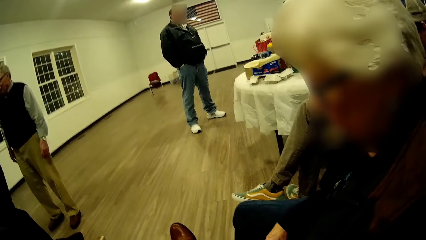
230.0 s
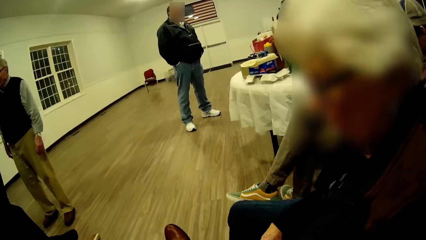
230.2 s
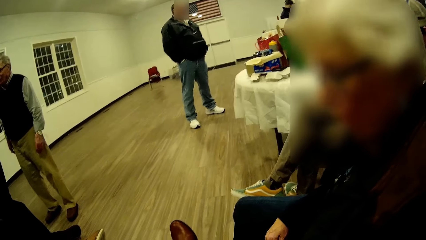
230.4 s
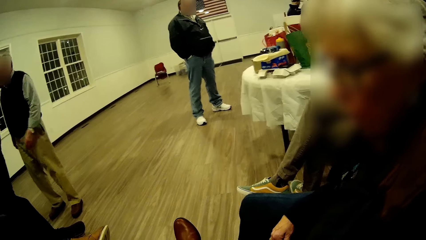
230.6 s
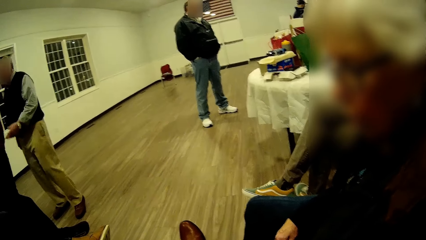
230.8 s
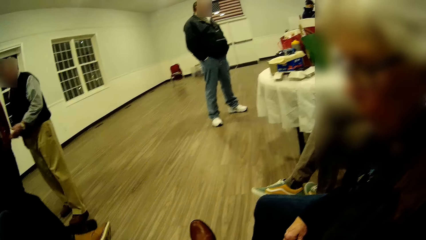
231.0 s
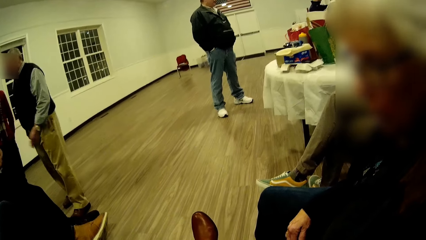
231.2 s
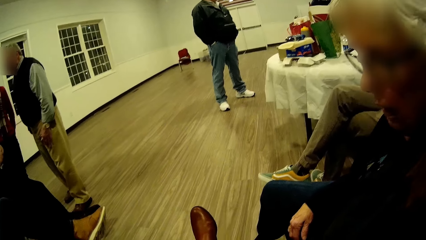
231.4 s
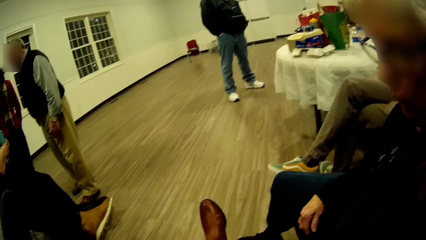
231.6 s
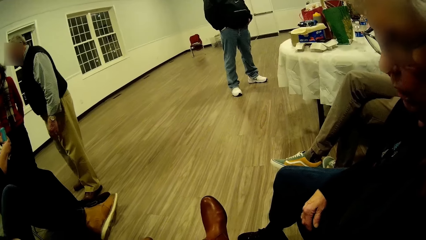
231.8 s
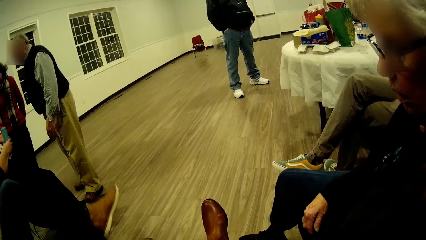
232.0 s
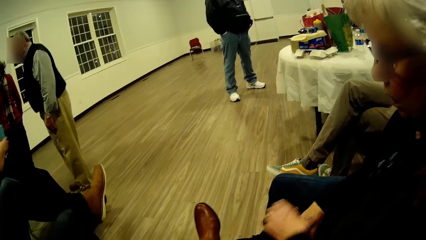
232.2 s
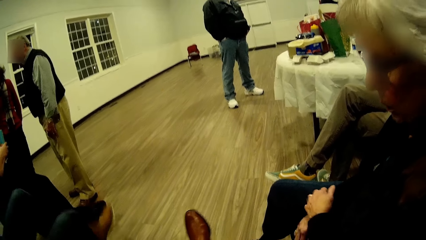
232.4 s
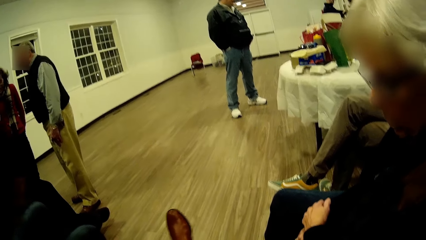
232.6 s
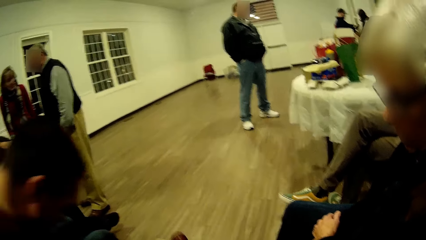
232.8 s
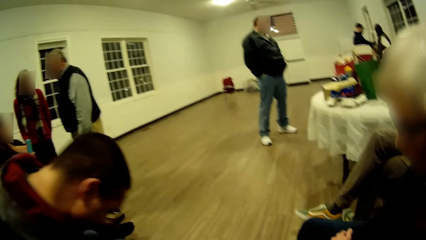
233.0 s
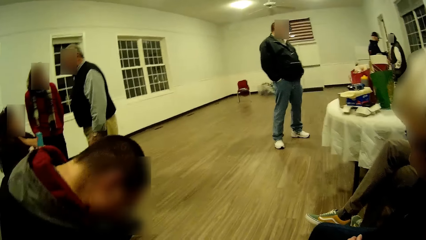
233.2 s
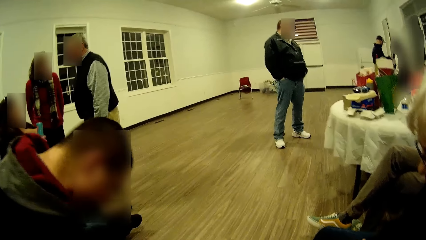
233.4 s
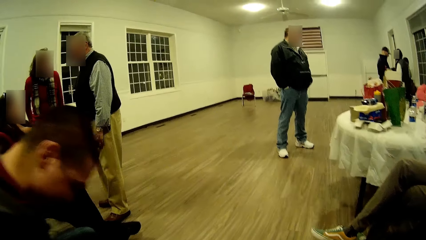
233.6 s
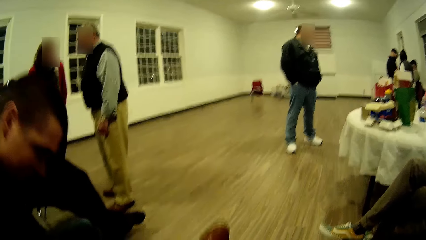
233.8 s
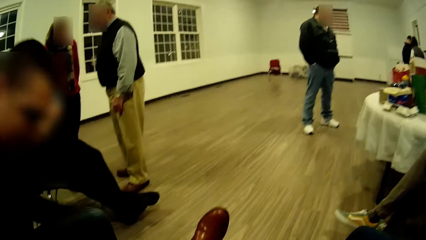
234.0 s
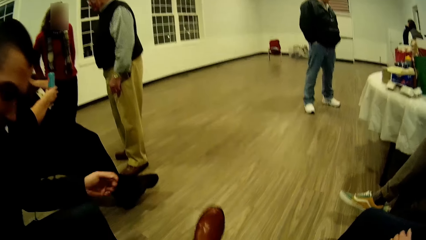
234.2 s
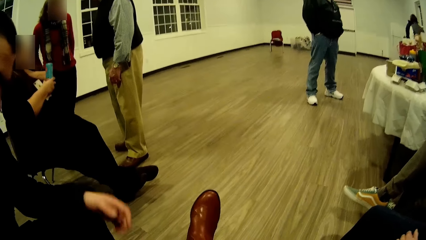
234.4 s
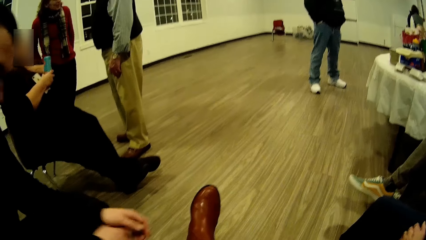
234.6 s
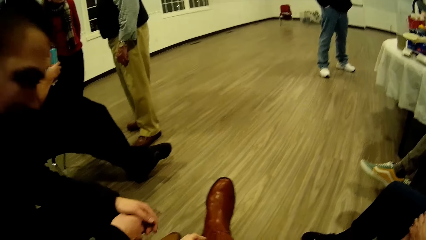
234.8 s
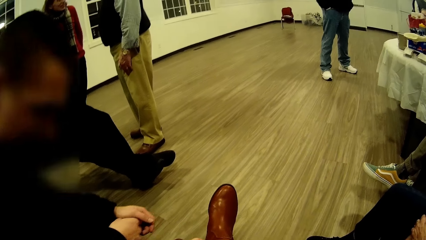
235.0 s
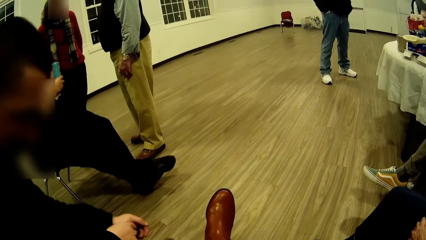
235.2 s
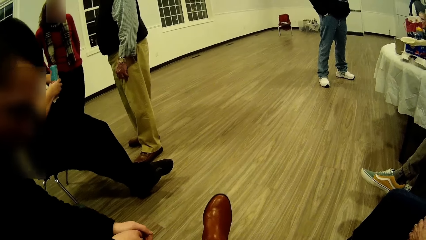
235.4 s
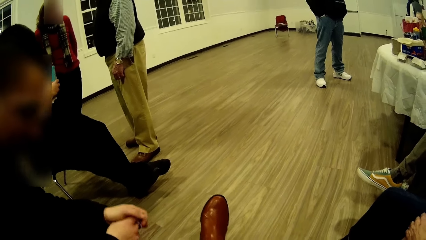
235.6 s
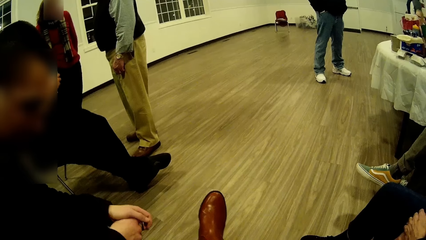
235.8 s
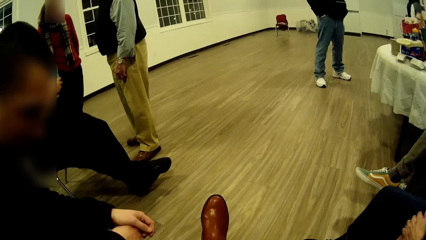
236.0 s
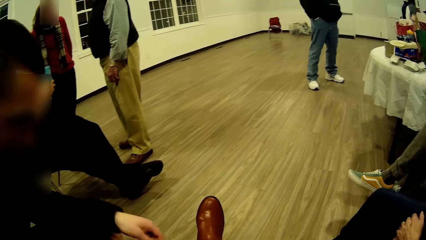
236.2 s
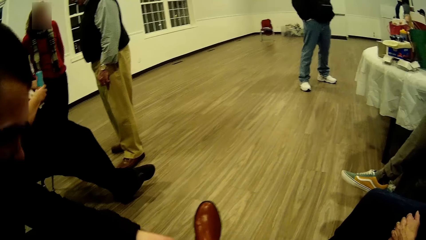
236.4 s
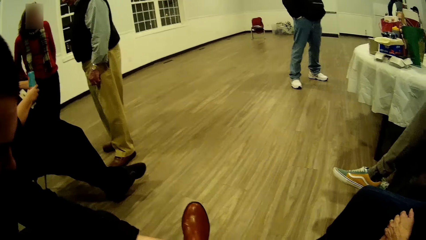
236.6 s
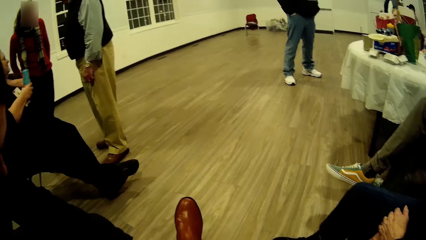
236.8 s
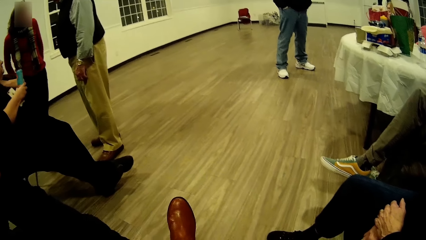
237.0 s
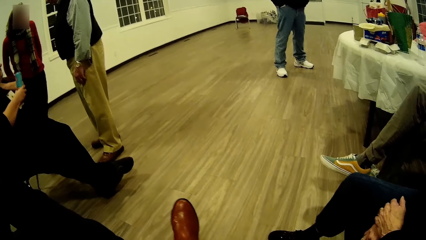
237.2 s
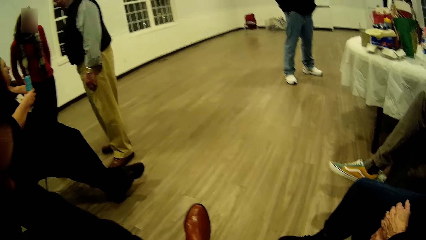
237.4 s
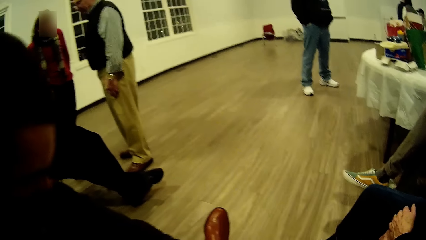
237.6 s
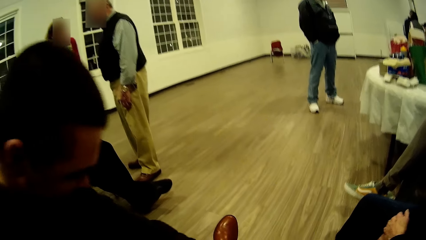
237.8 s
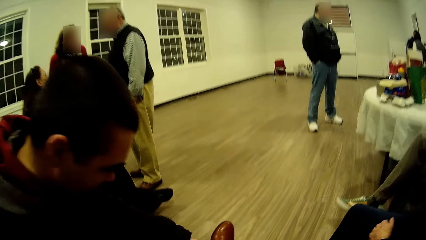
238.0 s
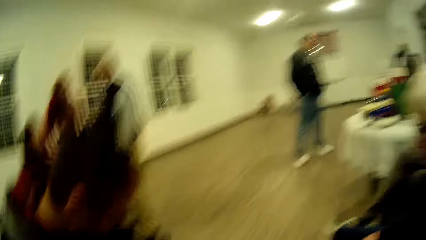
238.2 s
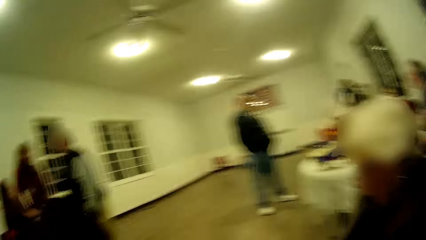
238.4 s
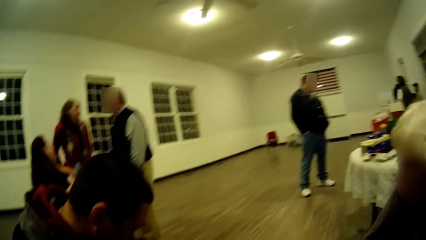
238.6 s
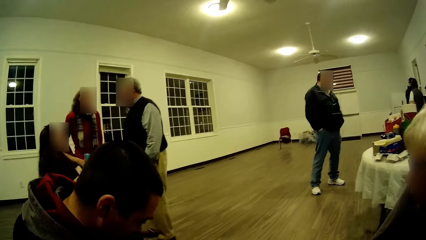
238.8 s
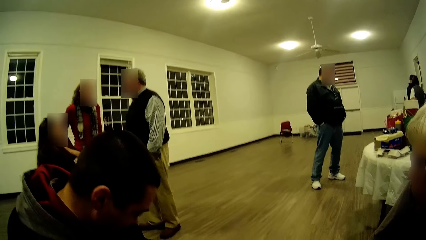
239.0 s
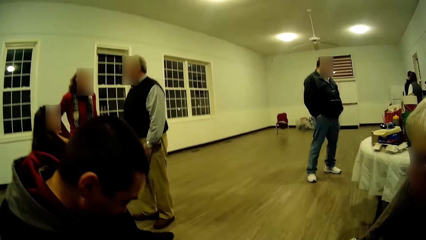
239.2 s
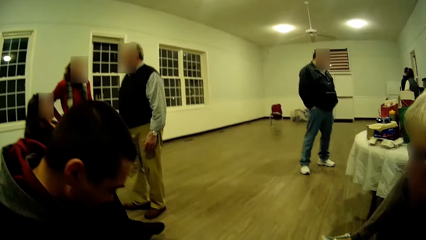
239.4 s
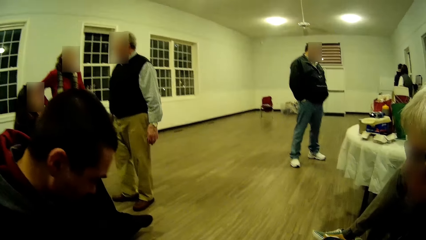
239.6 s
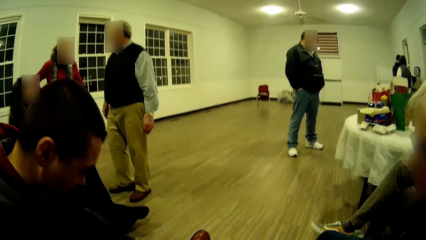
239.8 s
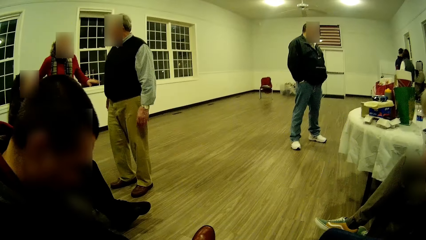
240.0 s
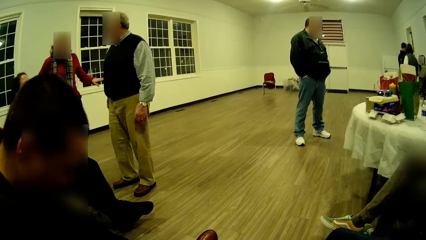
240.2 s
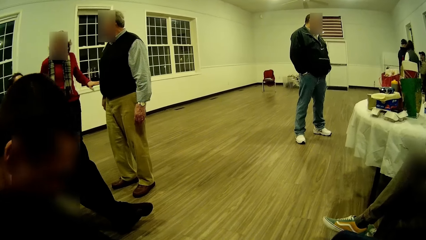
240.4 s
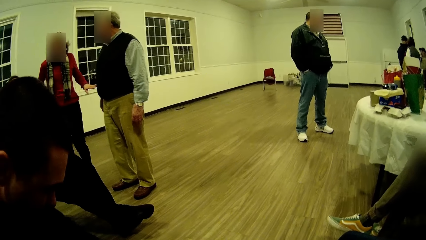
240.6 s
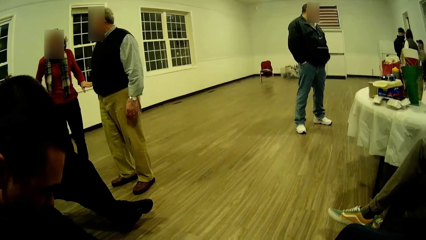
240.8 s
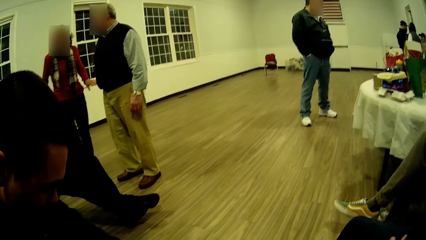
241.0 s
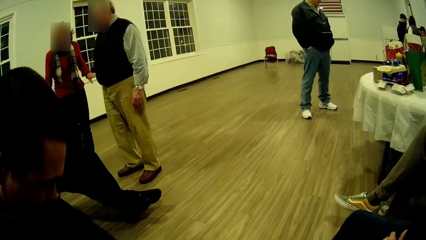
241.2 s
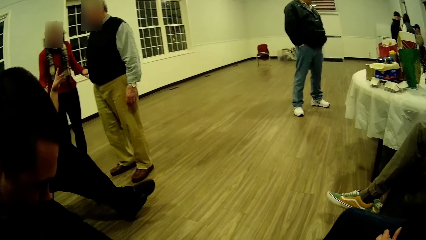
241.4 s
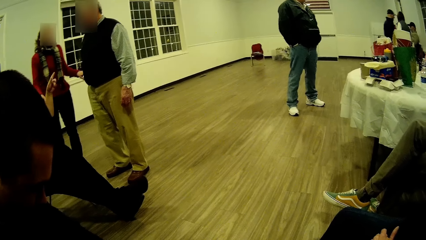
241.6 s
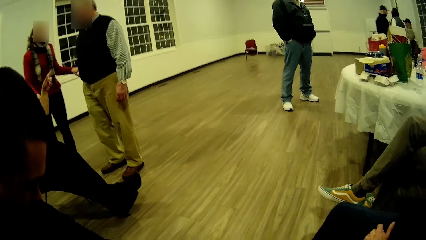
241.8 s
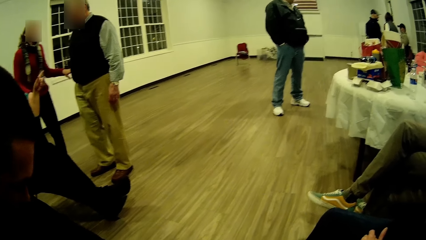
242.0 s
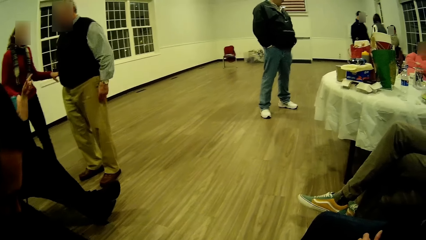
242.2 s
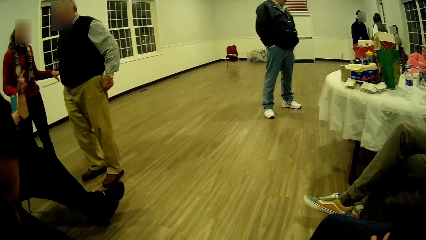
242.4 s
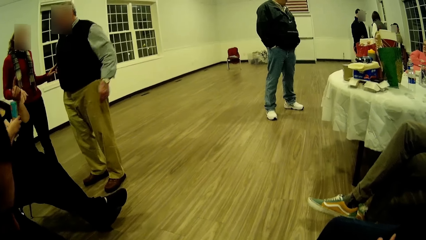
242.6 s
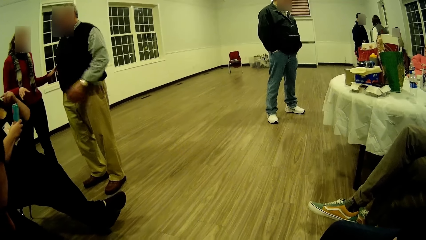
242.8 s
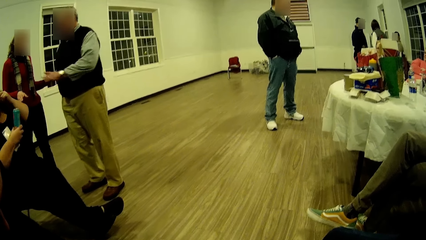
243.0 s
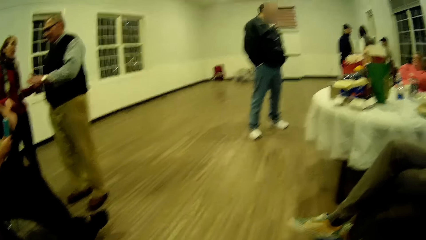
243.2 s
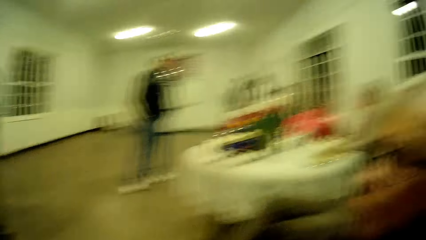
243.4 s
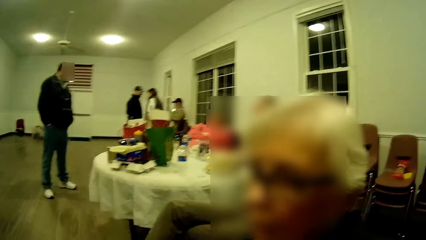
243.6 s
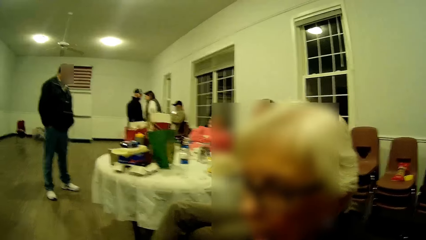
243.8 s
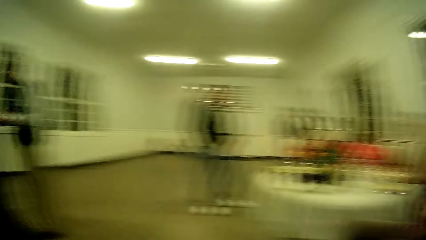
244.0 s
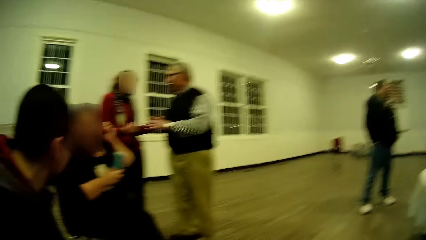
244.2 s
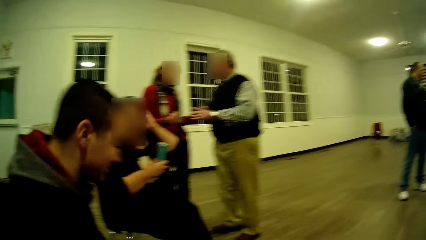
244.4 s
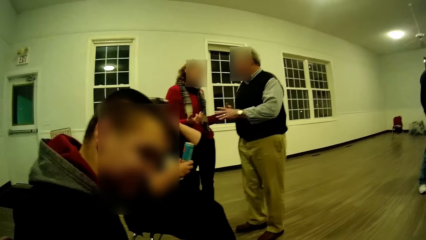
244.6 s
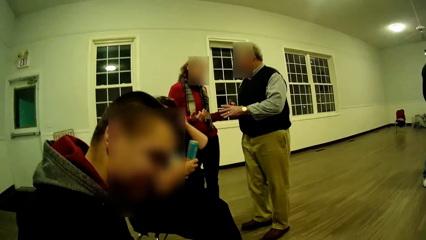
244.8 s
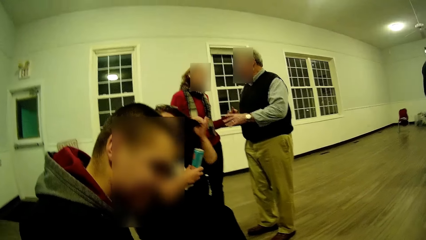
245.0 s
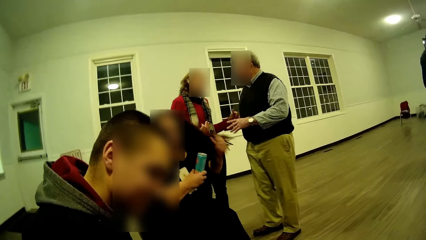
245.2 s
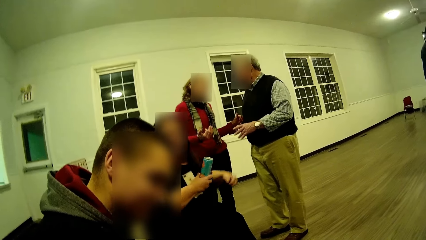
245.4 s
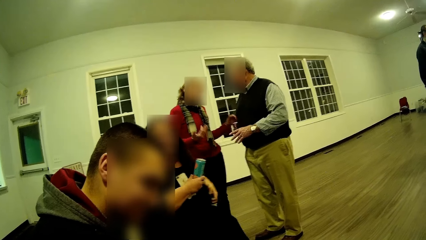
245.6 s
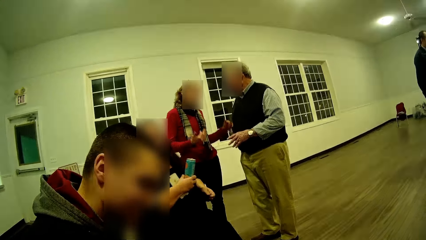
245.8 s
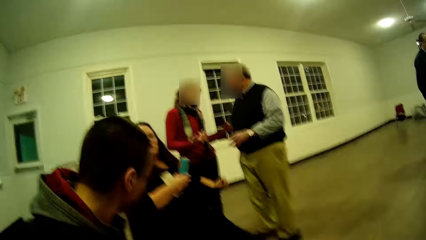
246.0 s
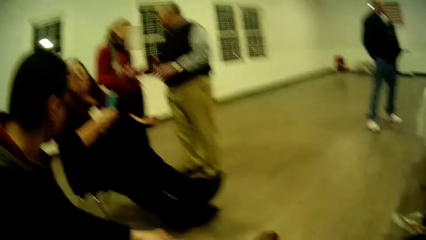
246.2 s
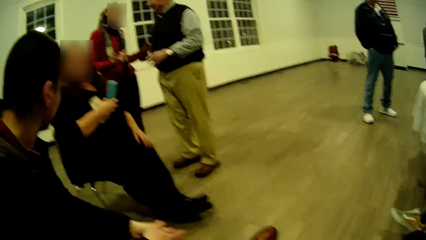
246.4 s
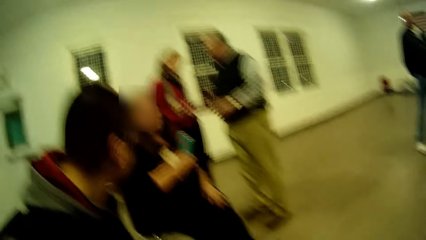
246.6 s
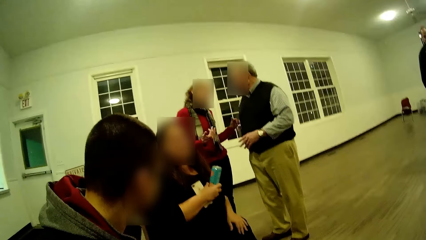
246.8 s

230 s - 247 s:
A person talks. A man bends down. The person puts her hand on the lap. The man straightens. The man talks. The man bends. He puts his hands together. He touches the camera wearer's leg. The camera wearer looks around. The person talks. The man looks towards another person.
